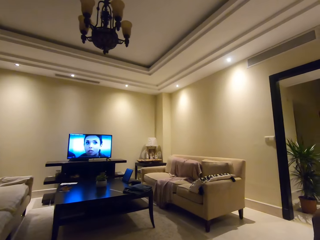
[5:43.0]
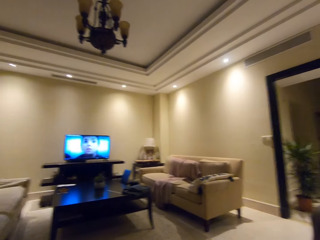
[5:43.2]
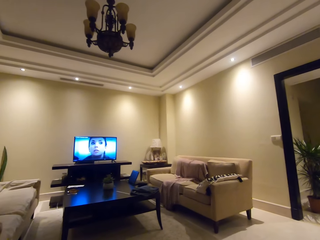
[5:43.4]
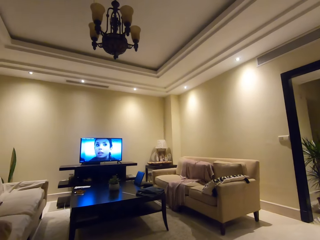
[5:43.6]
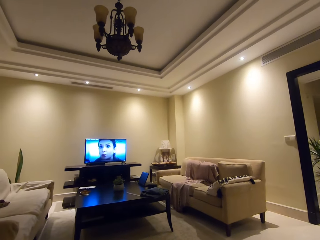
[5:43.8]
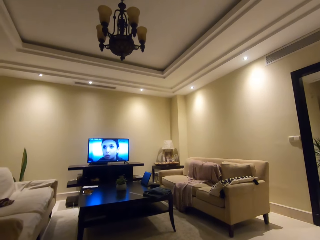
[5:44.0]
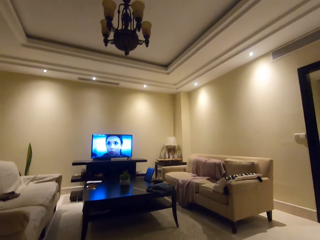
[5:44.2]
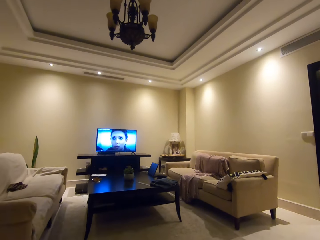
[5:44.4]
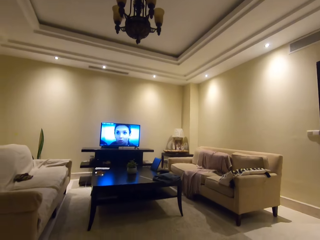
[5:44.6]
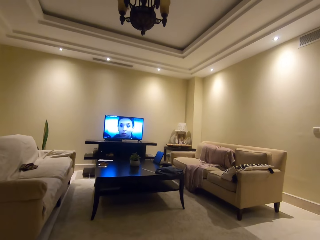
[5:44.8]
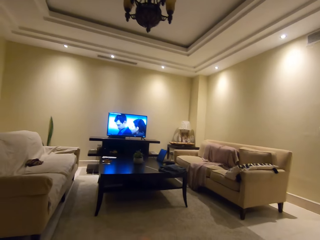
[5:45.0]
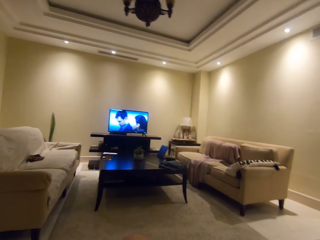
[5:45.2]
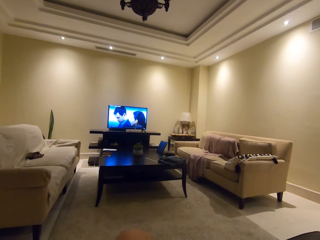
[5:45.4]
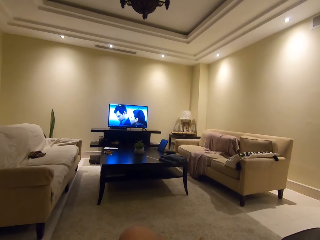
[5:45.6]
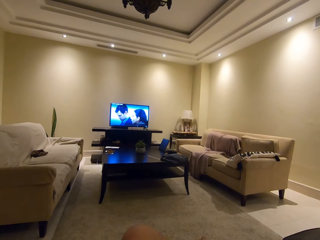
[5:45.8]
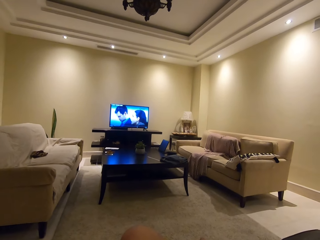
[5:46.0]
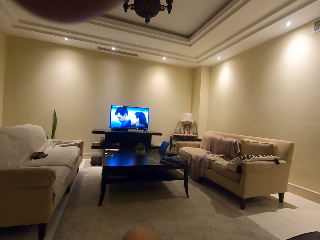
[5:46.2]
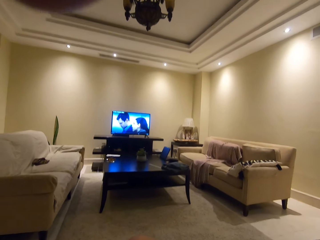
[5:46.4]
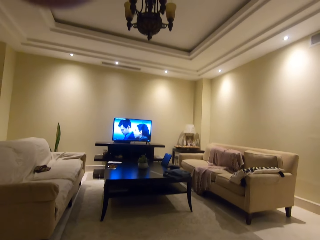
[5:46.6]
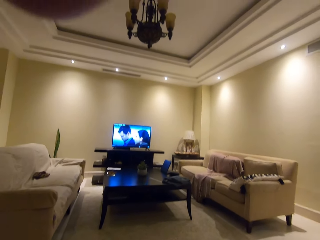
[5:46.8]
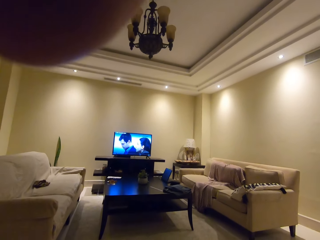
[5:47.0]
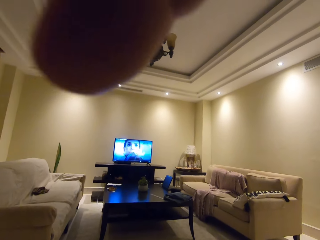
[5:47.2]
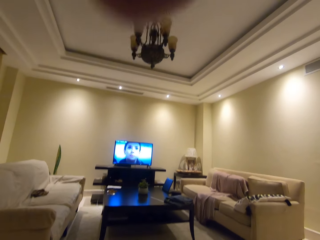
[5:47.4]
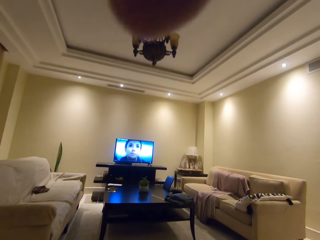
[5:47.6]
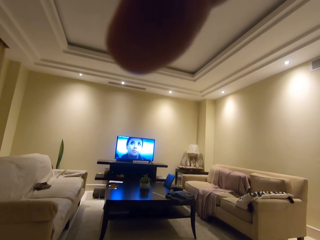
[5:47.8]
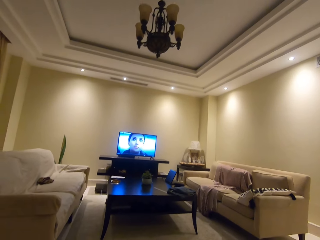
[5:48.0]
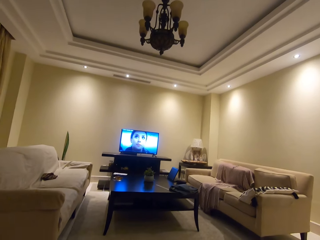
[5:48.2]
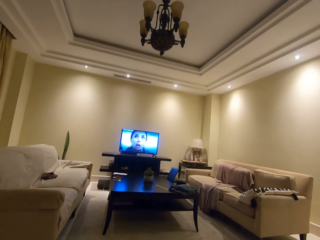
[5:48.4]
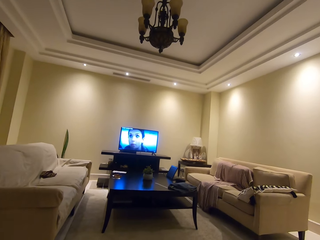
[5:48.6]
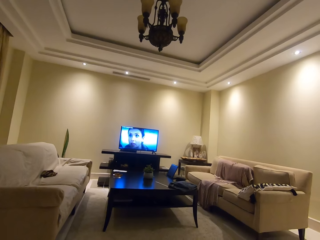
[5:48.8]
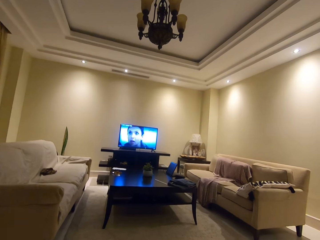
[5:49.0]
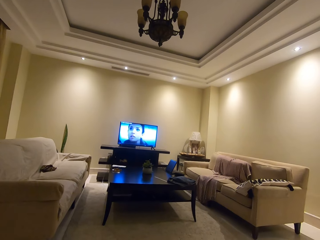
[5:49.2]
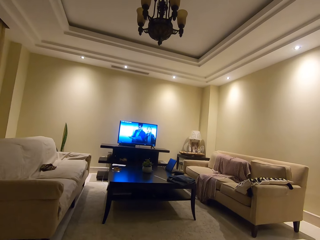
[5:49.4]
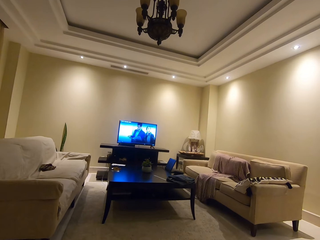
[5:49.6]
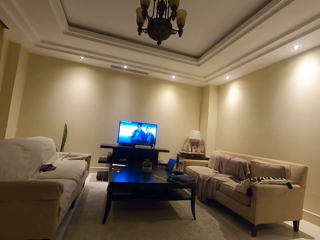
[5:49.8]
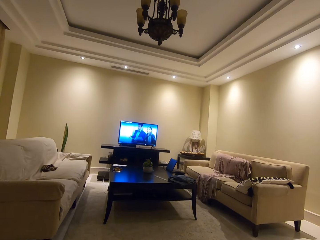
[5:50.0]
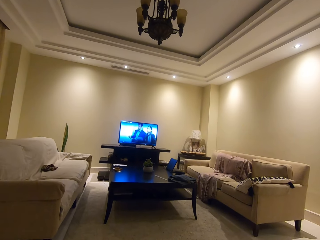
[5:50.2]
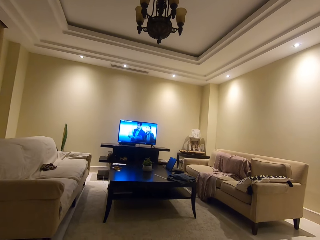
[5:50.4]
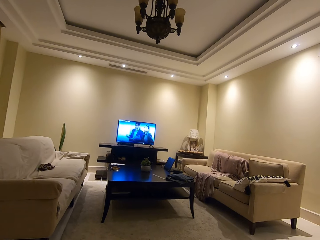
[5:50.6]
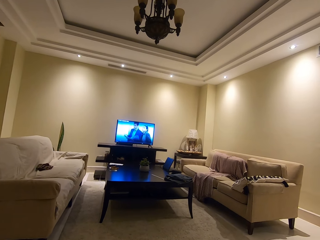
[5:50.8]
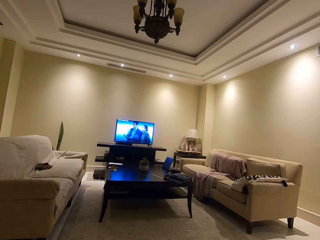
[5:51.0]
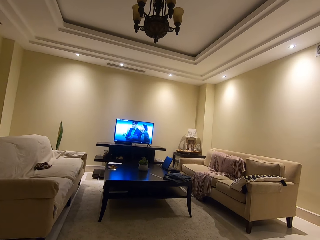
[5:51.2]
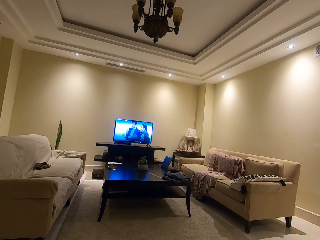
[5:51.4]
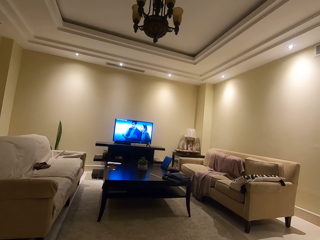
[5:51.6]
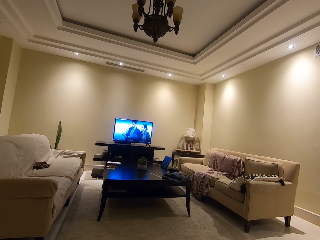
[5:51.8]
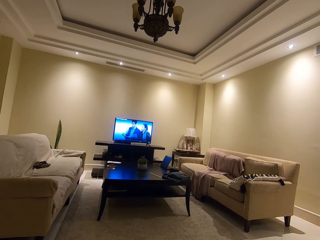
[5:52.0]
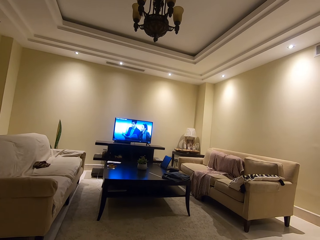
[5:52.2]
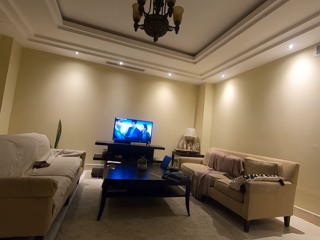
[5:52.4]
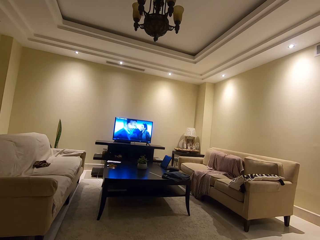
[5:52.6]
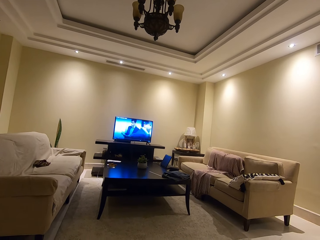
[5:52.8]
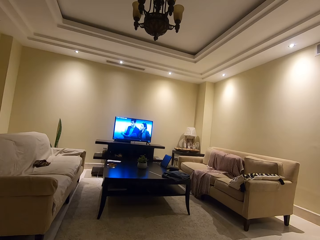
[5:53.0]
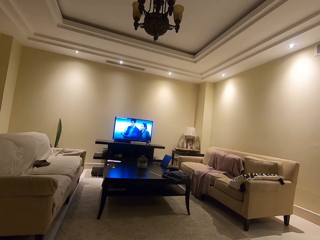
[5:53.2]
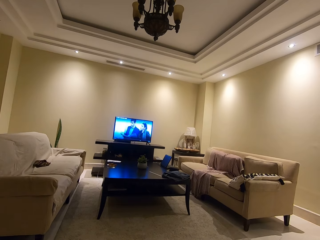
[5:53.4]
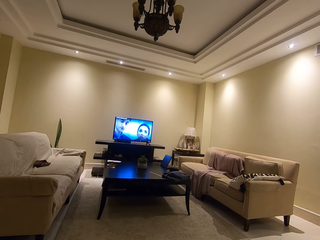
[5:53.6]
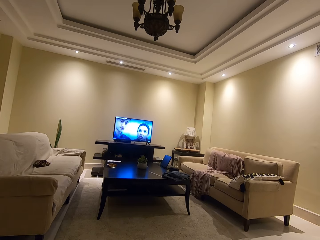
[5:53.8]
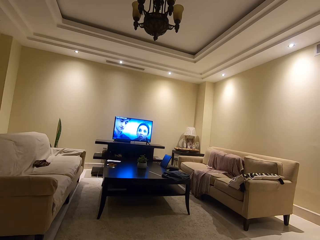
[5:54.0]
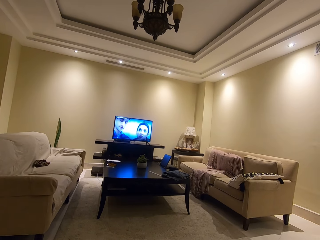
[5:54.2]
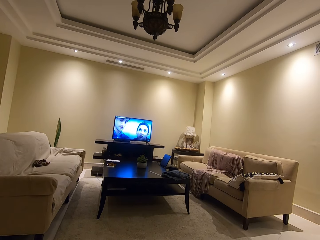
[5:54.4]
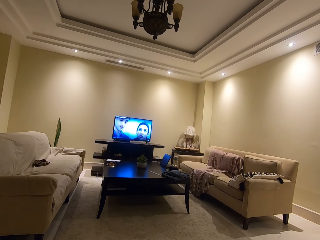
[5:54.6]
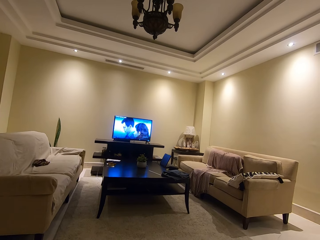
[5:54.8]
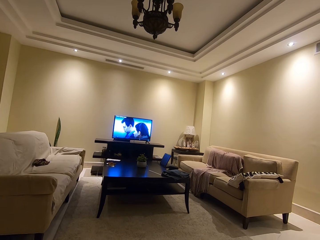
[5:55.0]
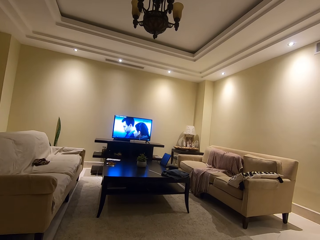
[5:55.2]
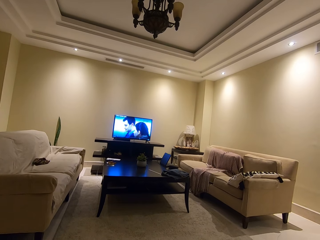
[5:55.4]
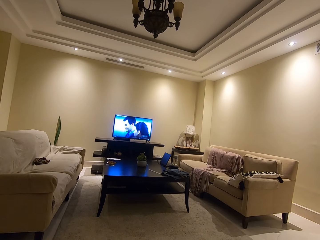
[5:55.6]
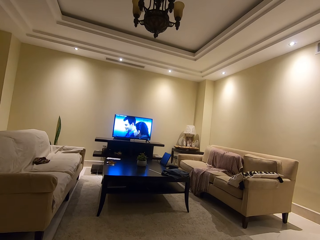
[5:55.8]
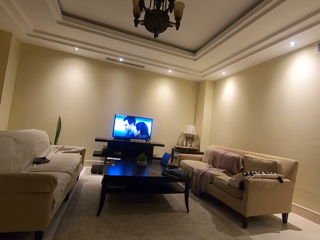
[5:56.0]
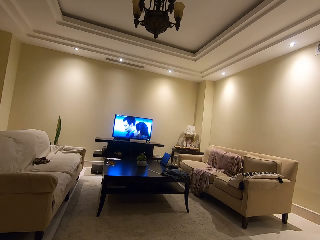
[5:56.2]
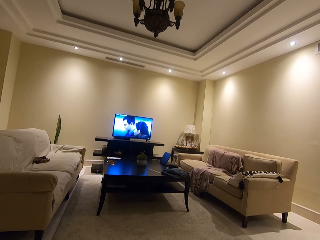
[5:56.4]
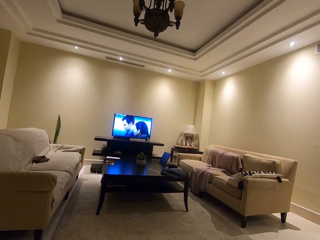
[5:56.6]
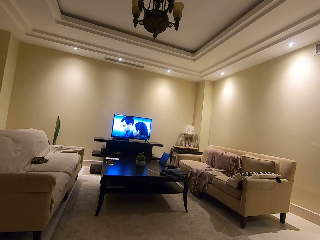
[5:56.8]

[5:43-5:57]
The camera wearer watches television. They adjust the head camera. They watch television.

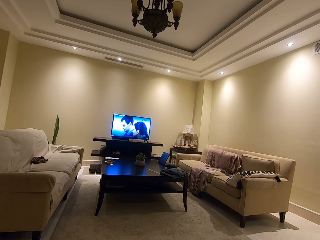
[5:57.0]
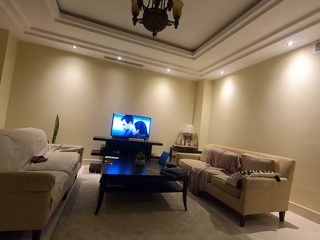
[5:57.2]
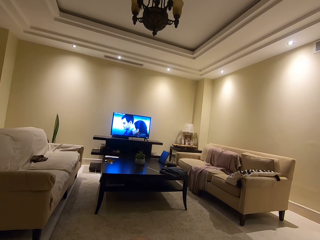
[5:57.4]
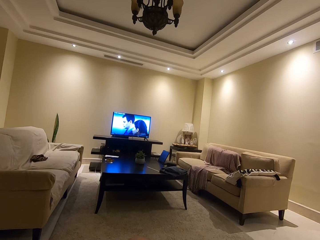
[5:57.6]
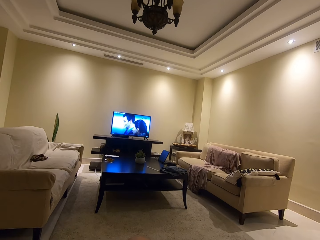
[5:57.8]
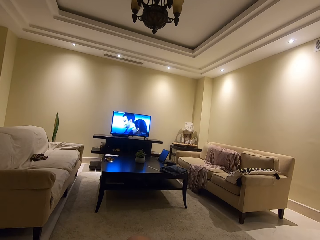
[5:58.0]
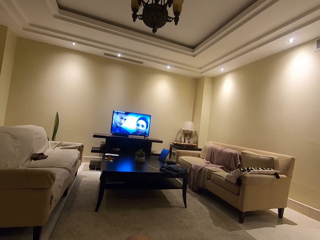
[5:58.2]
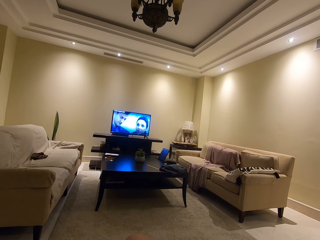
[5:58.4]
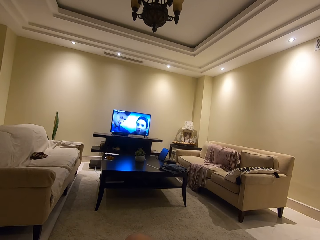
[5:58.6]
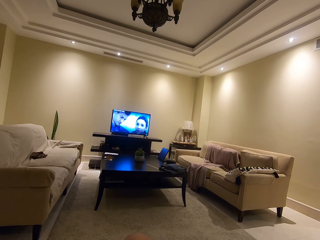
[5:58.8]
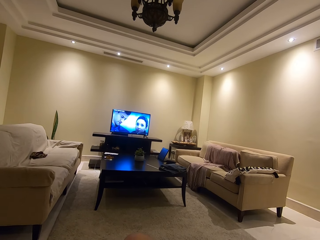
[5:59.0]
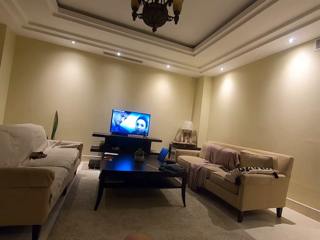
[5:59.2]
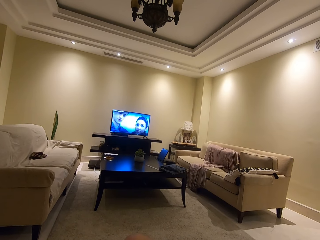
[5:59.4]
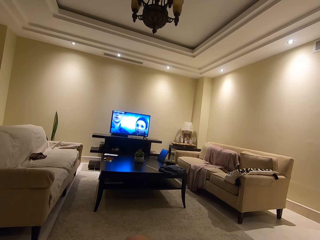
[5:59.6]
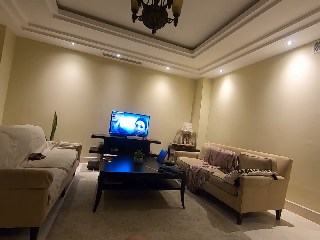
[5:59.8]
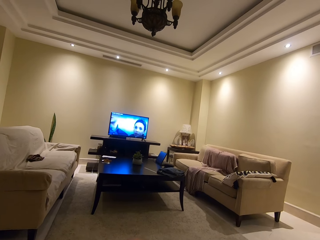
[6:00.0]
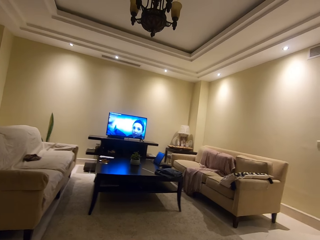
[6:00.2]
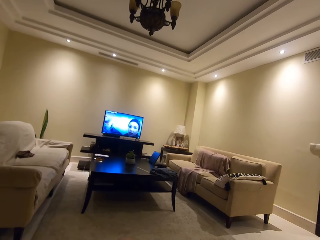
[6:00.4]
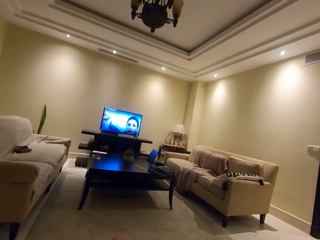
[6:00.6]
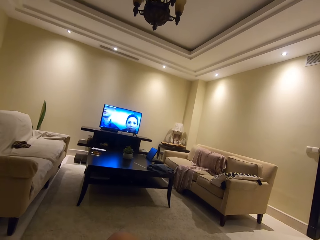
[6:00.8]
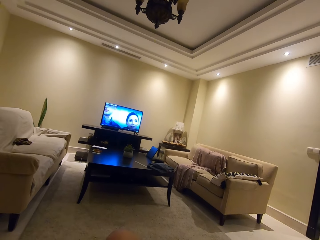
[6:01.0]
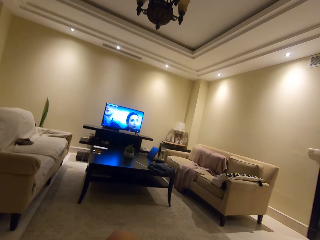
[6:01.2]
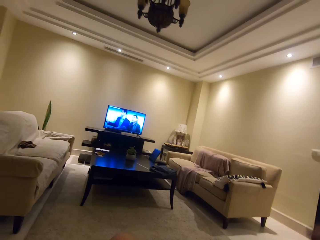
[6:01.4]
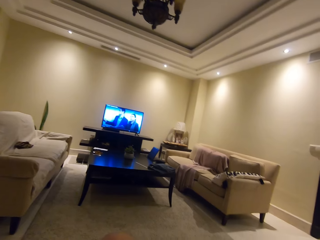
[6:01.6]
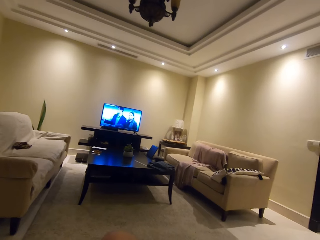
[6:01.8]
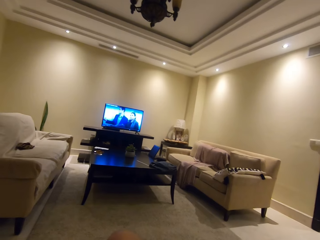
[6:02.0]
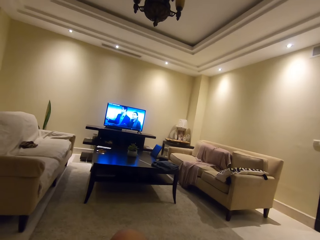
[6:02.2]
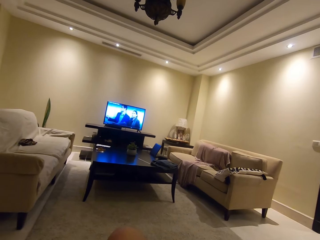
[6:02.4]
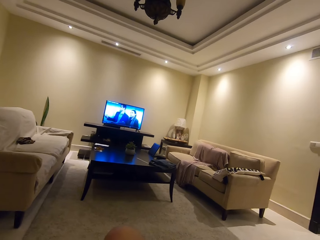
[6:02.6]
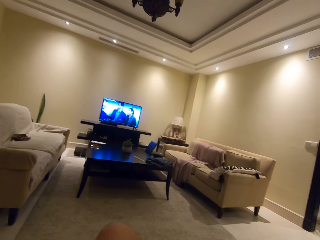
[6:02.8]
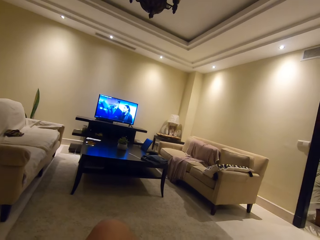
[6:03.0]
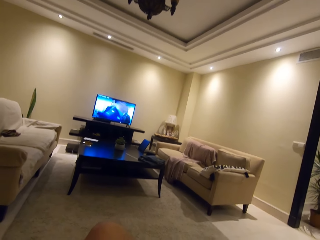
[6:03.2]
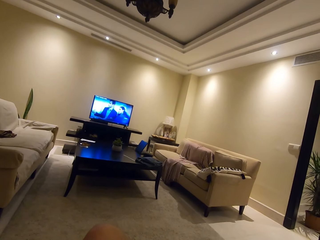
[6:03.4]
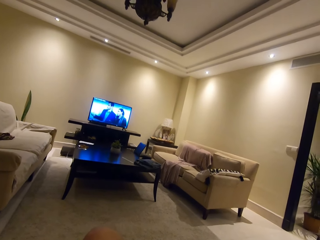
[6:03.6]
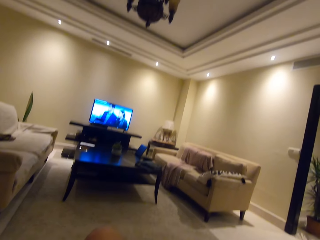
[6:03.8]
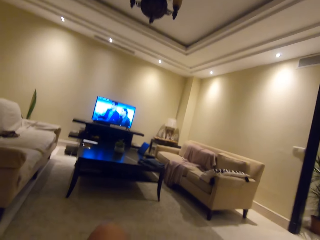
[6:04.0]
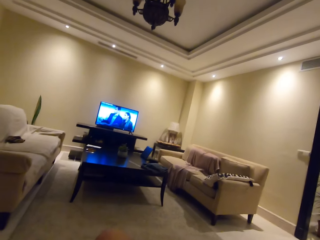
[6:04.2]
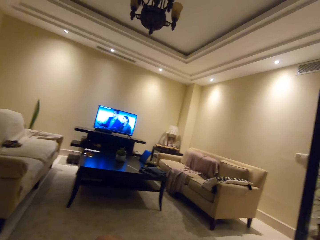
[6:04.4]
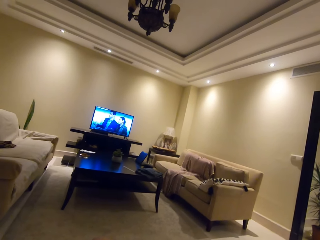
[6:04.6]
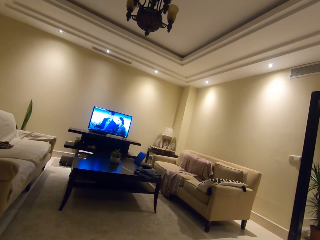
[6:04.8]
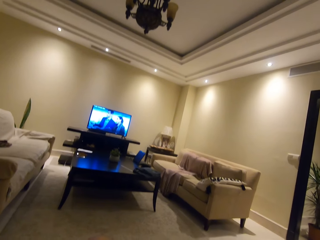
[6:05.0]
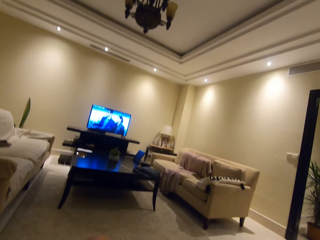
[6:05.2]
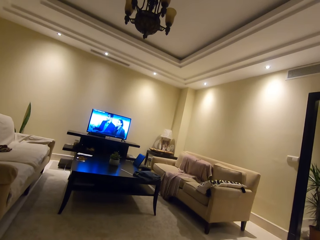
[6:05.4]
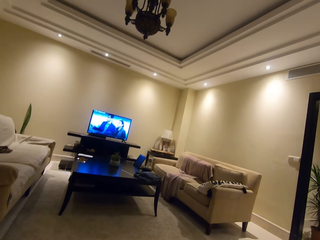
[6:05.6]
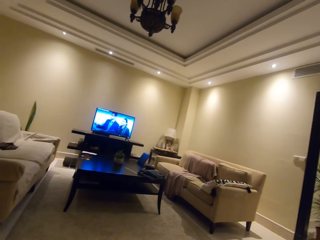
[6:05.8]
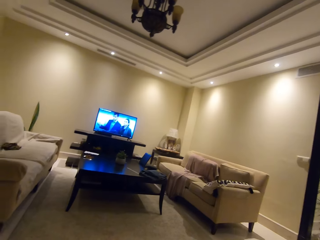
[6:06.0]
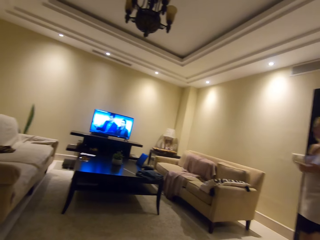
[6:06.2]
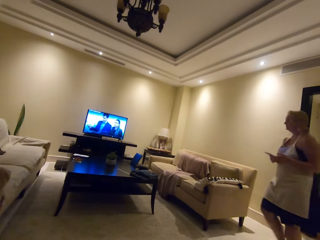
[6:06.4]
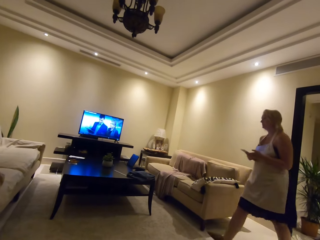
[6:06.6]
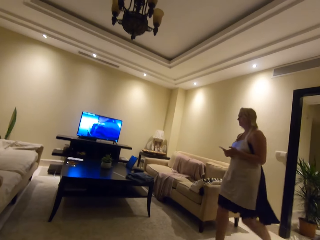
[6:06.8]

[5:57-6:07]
The camera wearer watches television.
